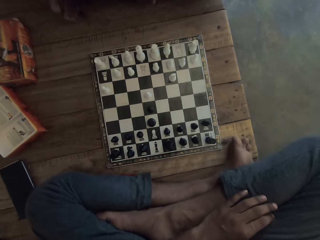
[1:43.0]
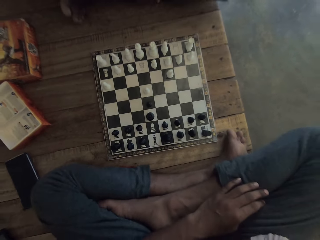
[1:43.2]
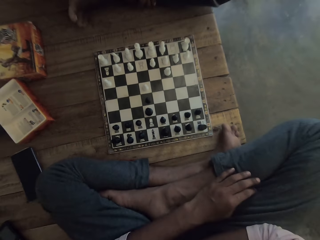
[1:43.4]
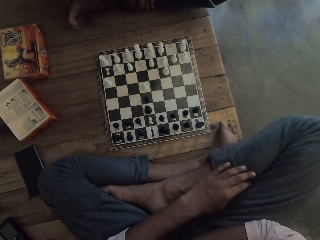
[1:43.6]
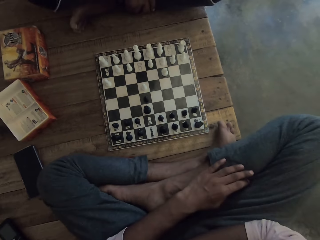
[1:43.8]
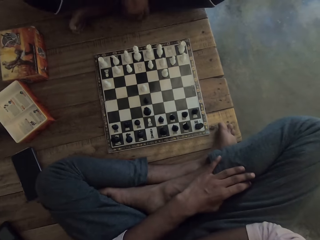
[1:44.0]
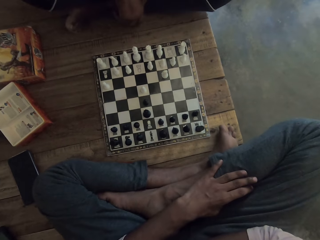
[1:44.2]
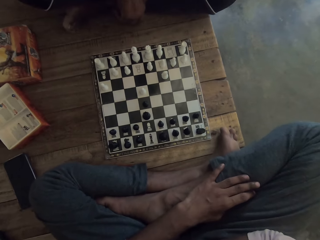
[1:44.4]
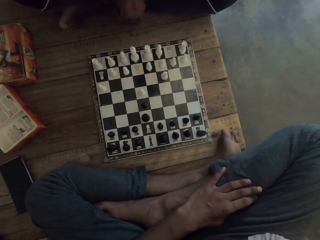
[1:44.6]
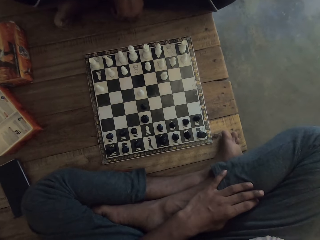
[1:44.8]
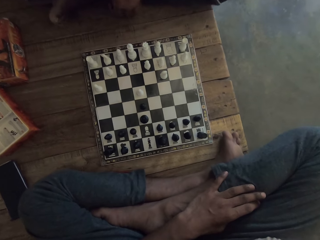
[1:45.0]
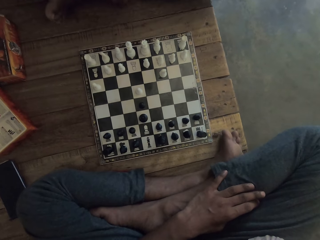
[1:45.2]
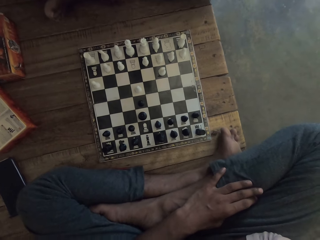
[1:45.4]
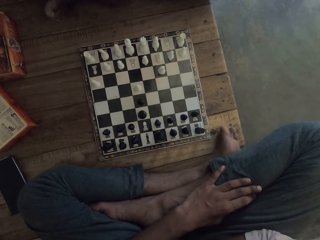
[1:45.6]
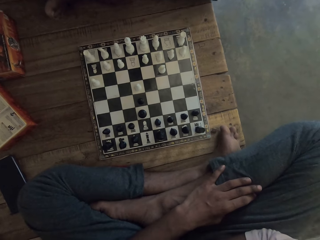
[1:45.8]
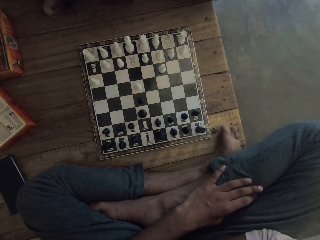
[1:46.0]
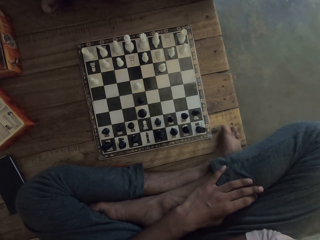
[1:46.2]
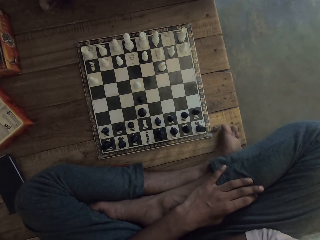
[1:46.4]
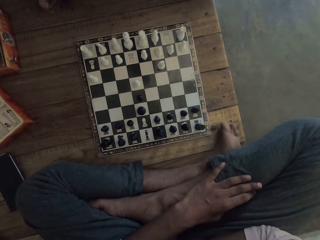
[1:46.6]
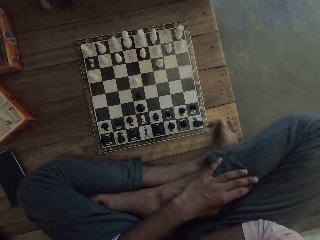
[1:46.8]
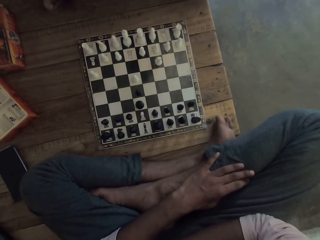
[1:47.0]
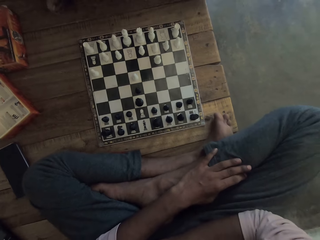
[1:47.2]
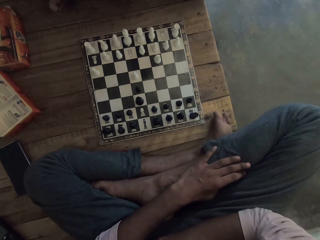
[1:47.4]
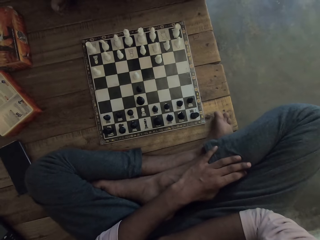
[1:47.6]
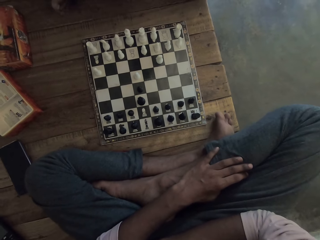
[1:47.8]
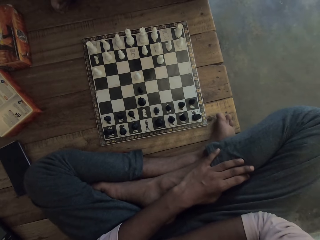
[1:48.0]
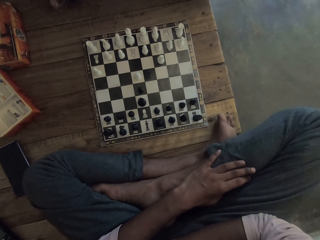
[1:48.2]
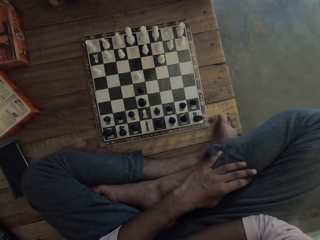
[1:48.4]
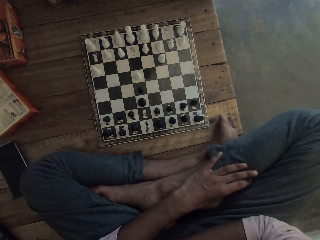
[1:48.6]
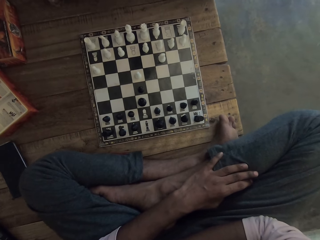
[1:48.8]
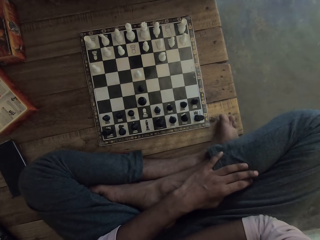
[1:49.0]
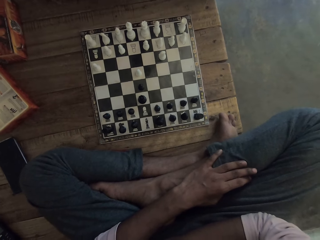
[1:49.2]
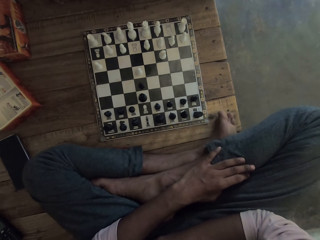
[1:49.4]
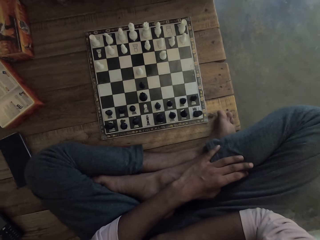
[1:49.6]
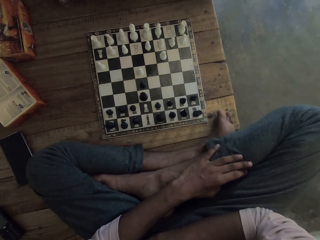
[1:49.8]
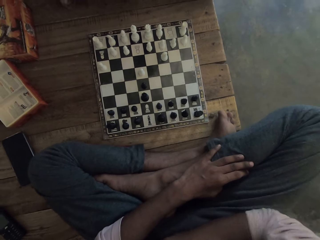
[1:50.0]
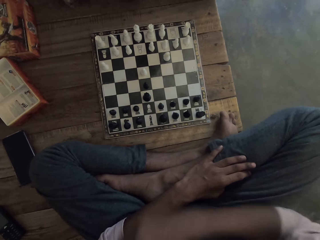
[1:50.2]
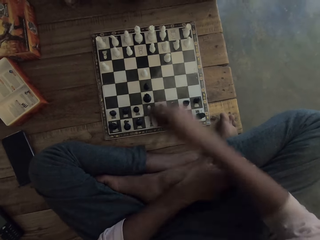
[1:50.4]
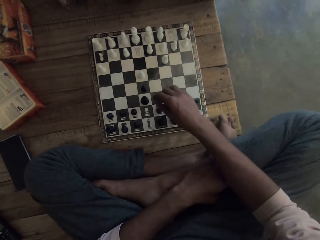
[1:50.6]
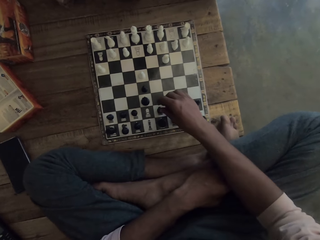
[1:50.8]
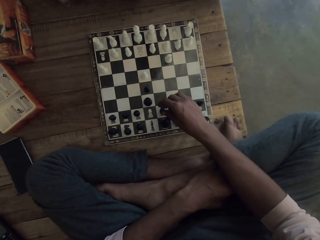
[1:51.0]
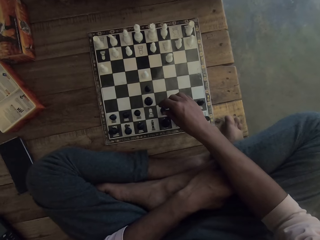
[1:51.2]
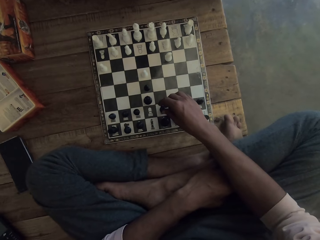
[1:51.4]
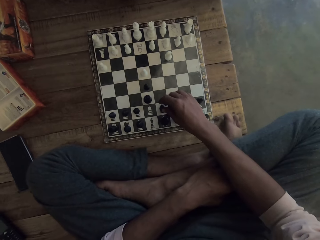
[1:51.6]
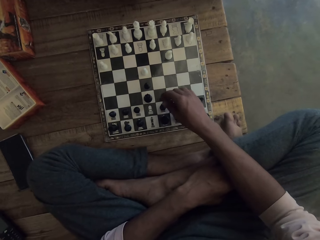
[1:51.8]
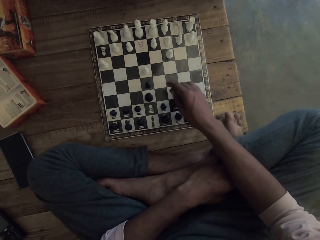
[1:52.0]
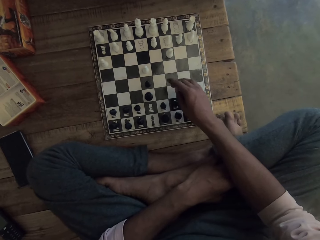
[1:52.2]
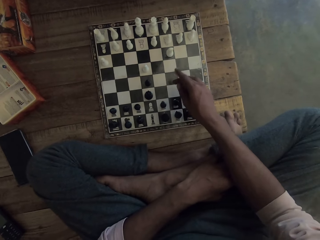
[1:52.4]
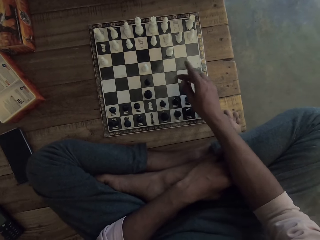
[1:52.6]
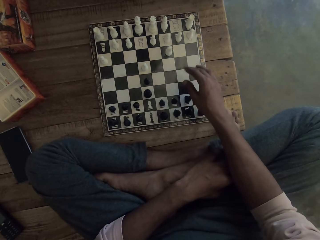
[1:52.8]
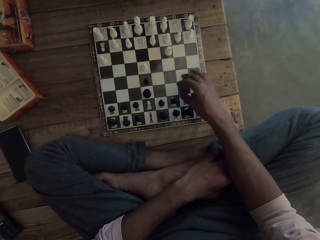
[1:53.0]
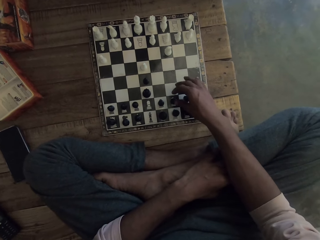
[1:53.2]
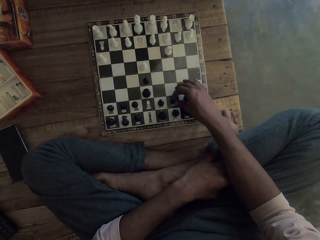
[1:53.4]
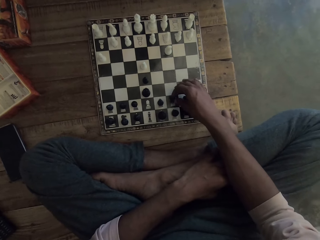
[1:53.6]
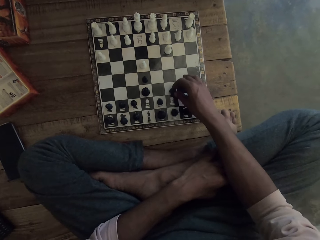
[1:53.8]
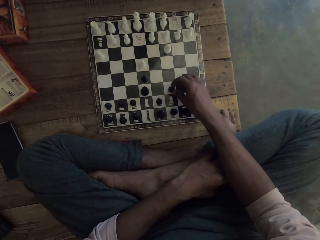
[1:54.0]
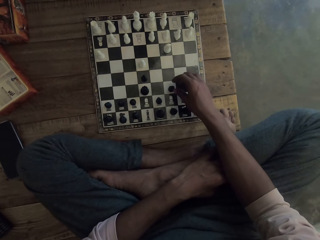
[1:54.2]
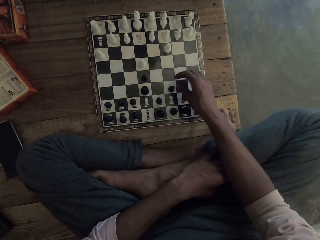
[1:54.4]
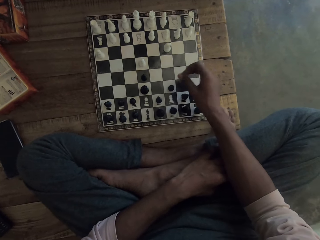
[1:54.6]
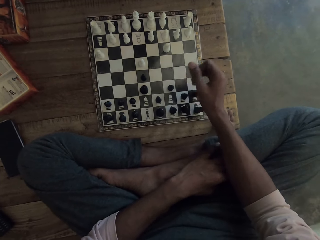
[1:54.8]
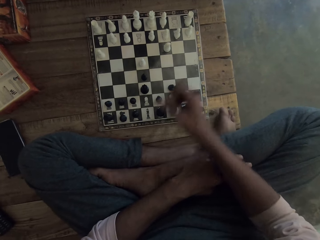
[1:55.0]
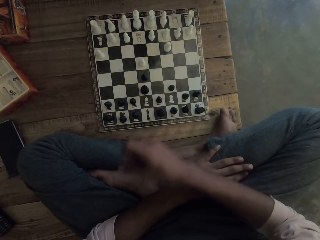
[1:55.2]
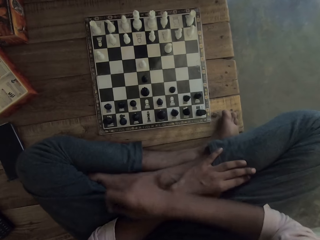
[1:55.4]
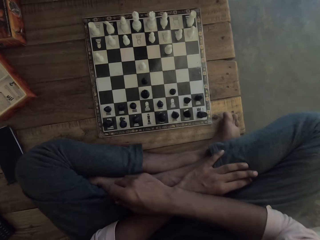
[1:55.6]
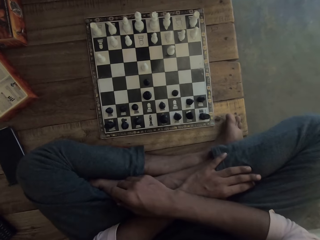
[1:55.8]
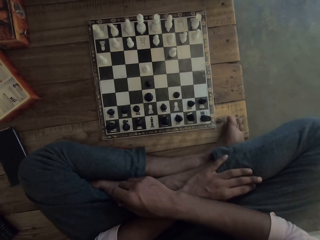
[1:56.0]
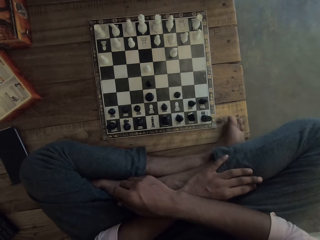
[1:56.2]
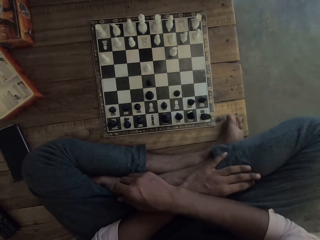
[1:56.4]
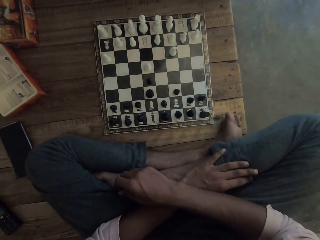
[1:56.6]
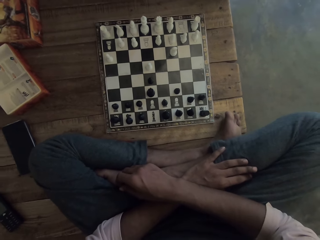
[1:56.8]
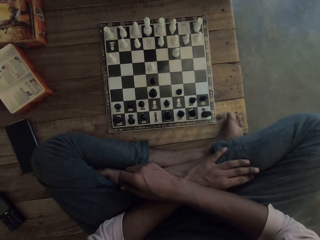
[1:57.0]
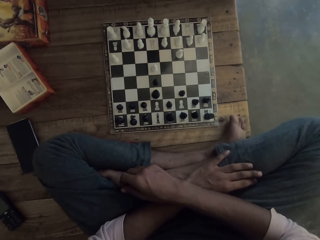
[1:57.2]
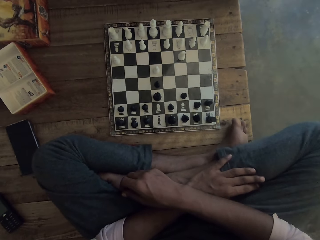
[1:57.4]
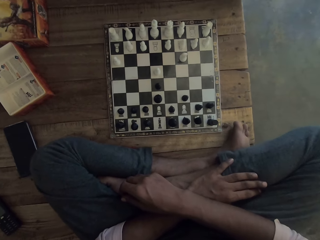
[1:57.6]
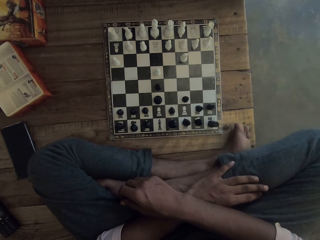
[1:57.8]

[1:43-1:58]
The camera wearer stares at the chessboard. He holds a piece of the chessboard with his hand. He plays a chess game. A man lets go of the piece. The camera wearer moves the piece forwards and lets go of the piece. He moves his hand towards him. He stares at the chessboard.

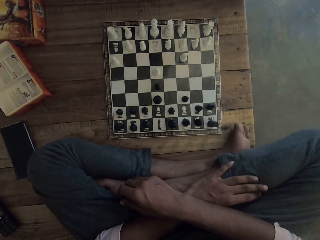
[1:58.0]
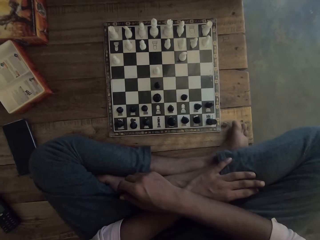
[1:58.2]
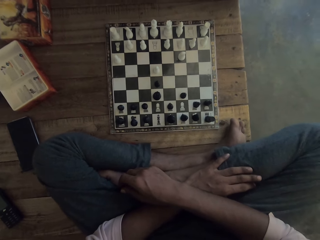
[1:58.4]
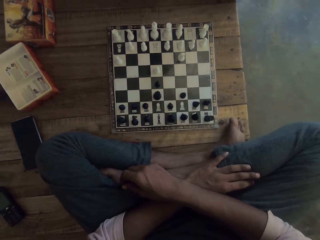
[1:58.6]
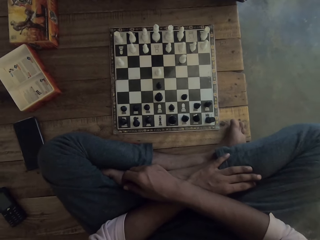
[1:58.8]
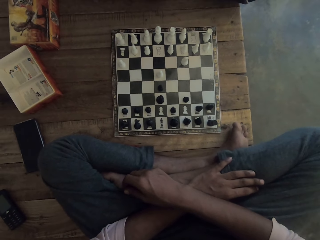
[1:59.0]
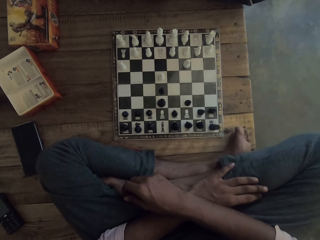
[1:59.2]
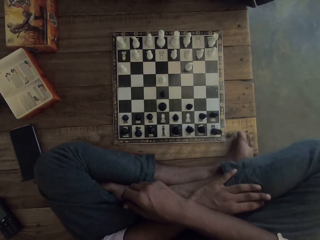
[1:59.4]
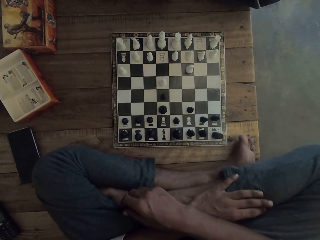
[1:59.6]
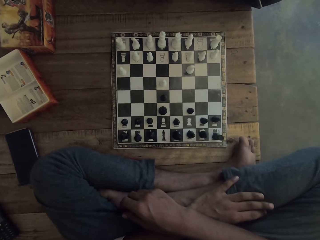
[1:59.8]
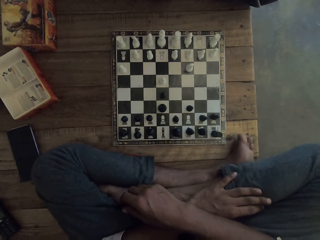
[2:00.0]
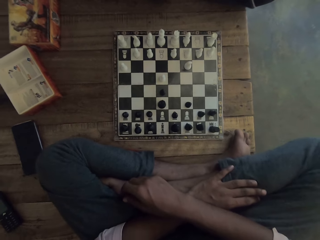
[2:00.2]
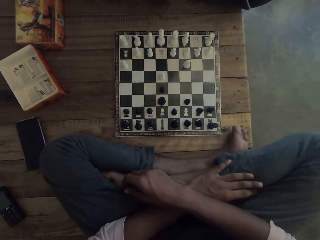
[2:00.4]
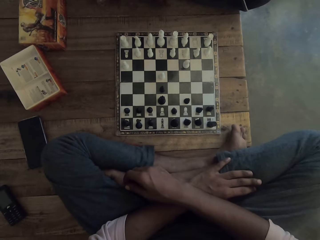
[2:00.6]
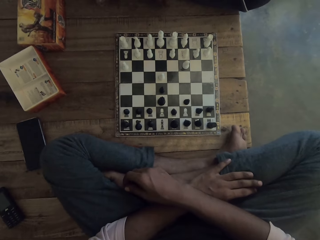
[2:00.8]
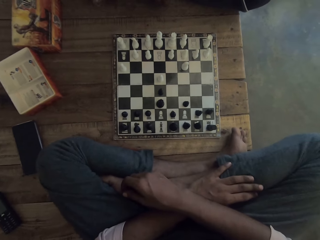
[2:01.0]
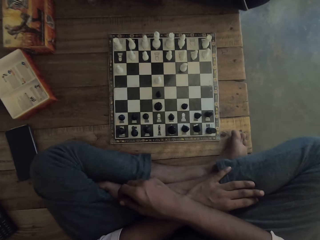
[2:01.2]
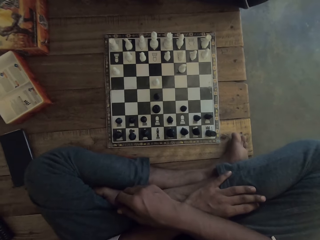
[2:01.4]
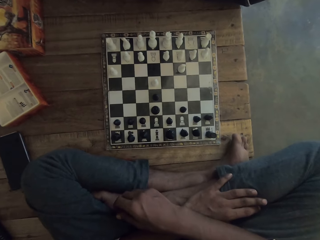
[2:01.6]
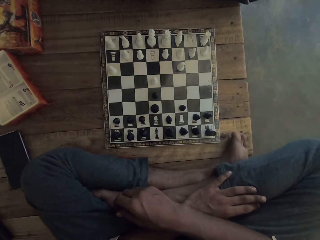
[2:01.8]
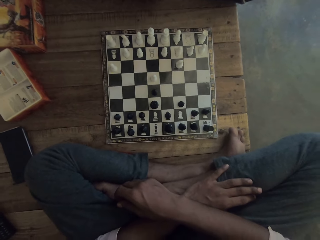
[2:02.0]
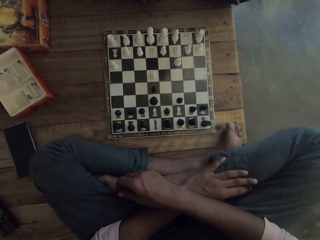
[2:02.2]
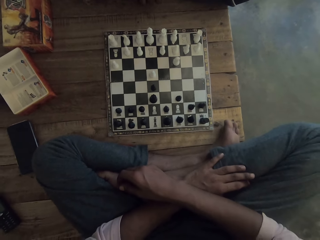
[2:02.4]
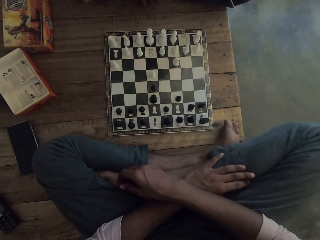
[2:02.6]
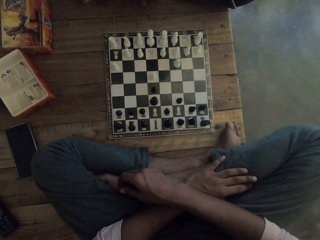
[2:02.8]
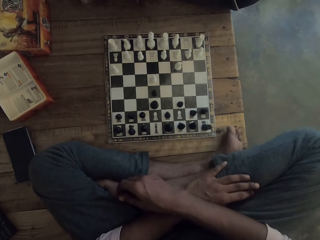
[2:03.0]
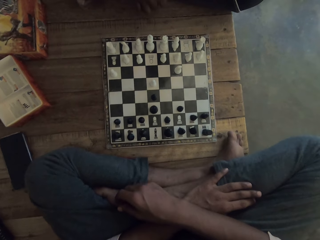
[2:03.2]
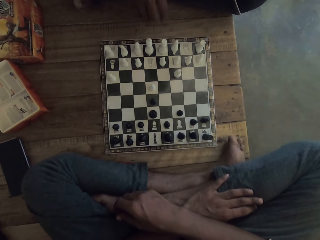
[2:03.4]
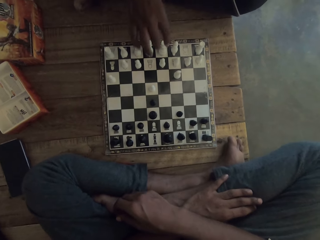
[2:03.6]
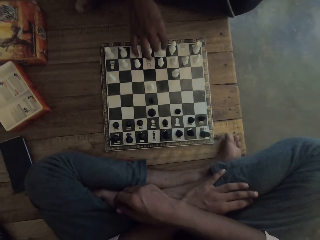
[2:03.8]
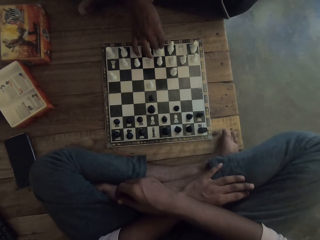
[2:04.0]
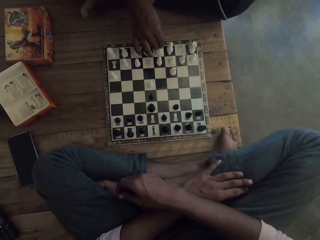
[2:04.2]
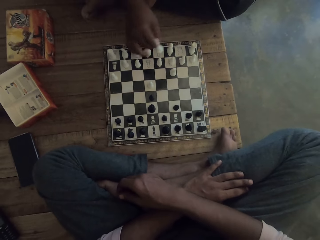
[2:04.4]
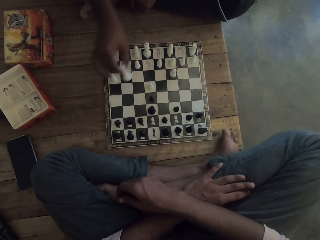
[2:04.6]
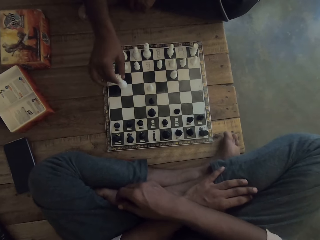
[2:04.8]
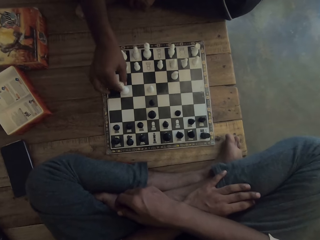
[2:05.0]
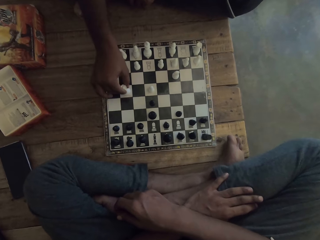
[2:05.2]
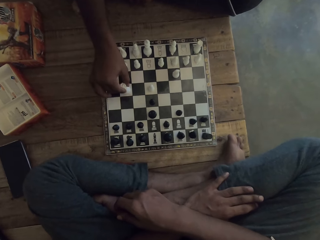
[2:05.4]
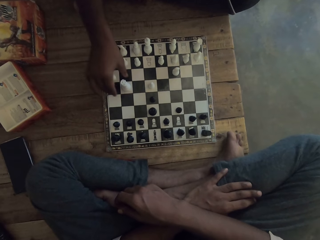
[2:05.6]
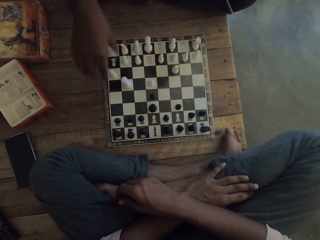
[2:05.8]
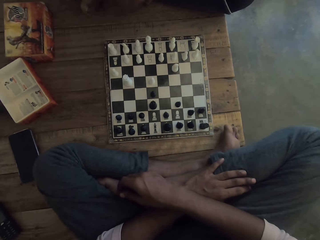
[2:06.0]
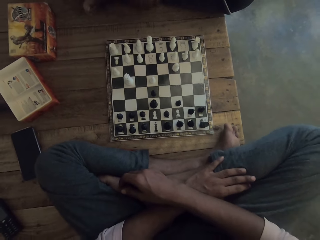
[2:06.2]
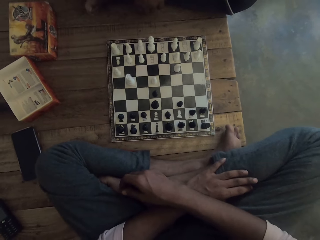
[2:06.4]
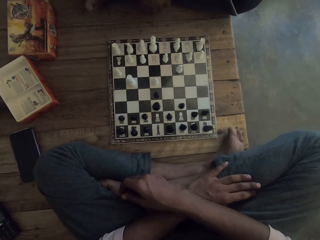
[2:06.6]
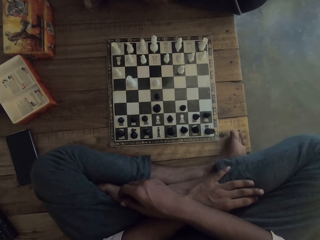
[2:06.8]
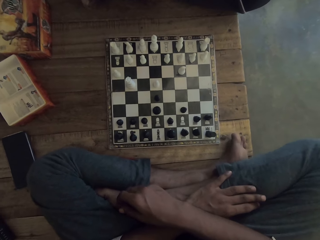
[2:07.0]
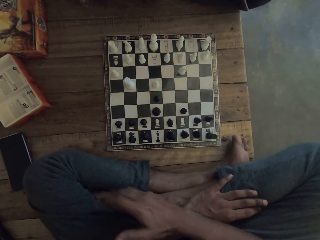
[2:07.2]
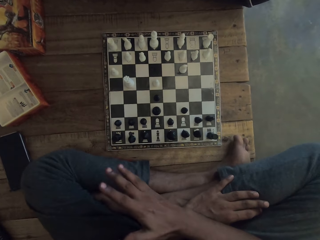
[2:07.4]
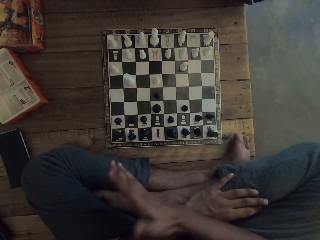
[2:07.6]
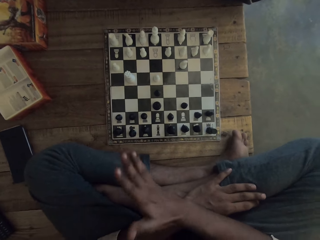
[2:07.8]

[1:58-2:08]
A man moves the piece forwards, plays a chess game and lets go of the piece.
